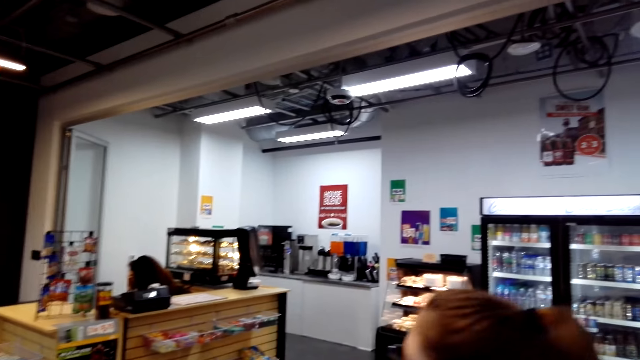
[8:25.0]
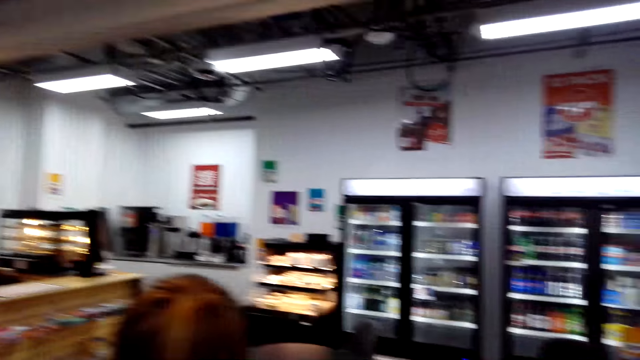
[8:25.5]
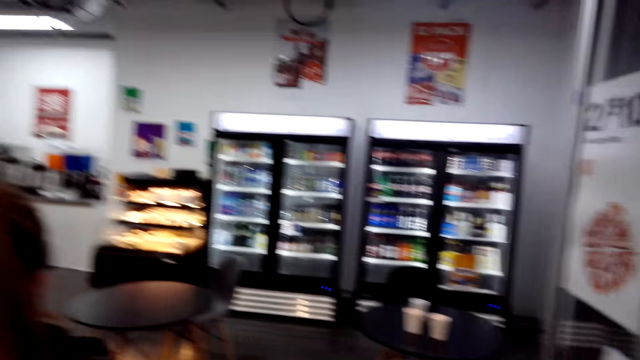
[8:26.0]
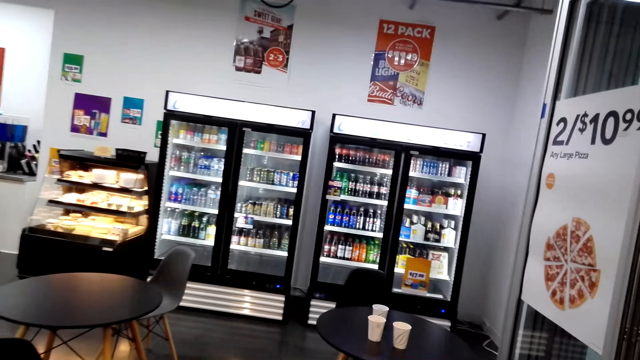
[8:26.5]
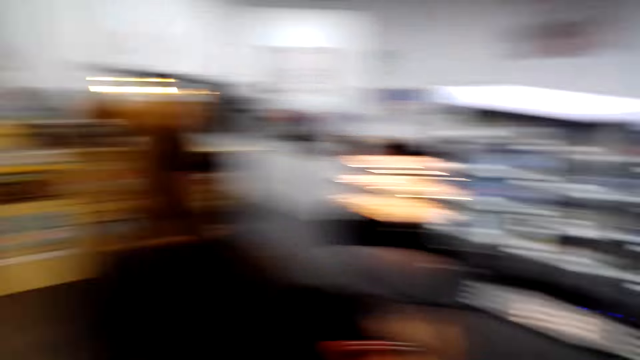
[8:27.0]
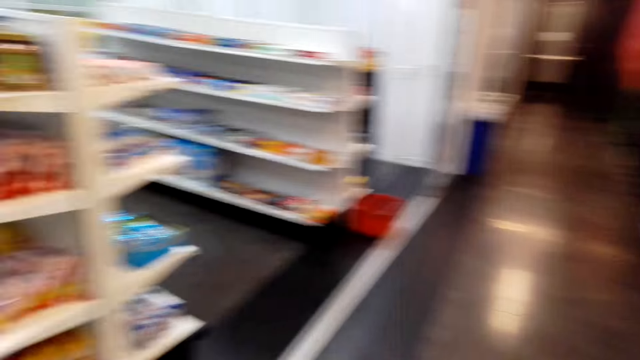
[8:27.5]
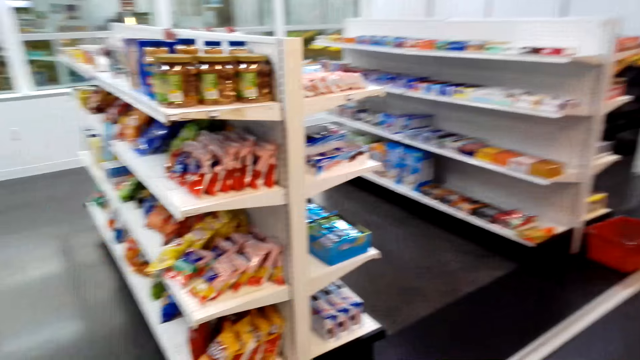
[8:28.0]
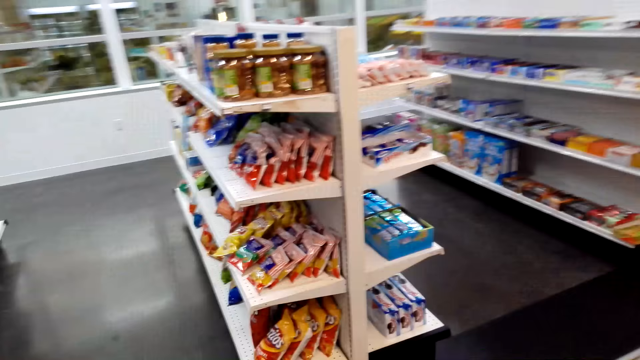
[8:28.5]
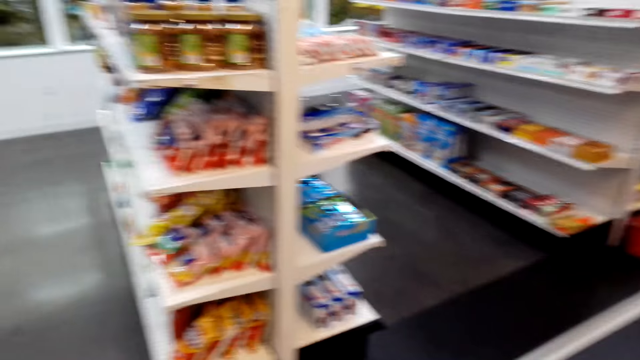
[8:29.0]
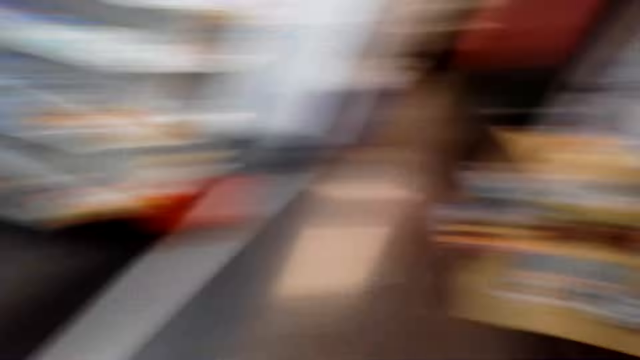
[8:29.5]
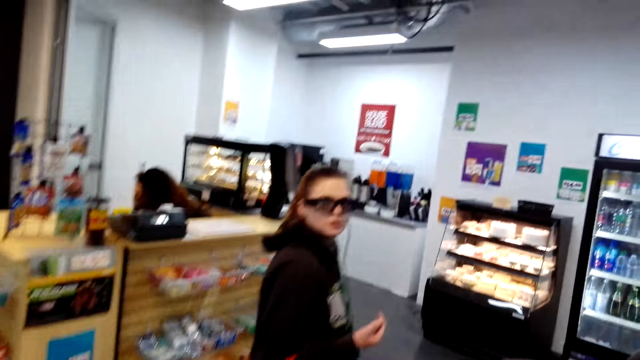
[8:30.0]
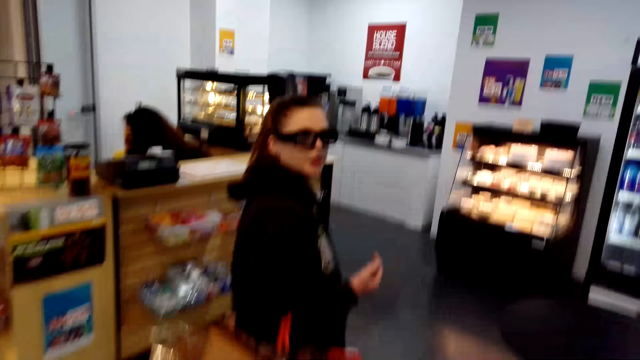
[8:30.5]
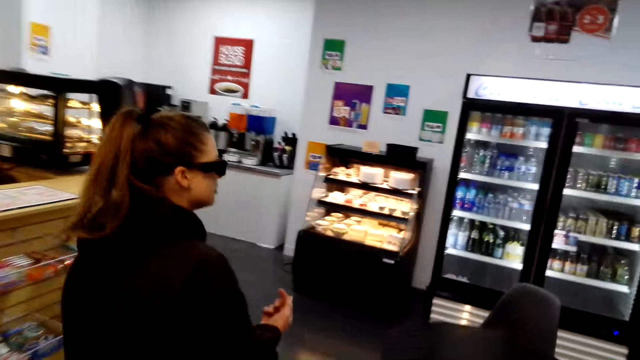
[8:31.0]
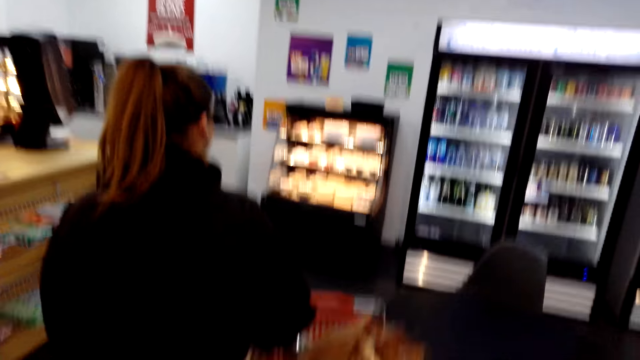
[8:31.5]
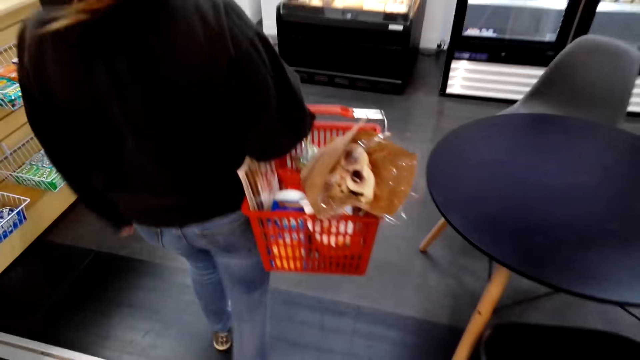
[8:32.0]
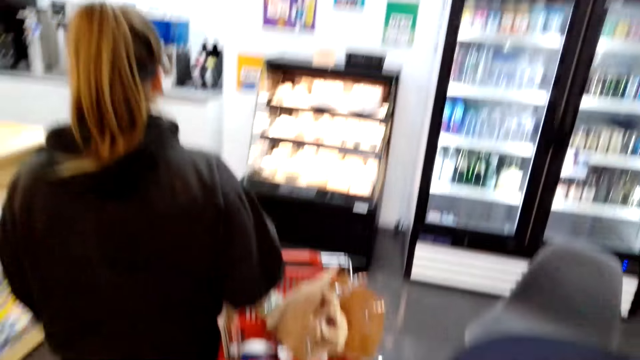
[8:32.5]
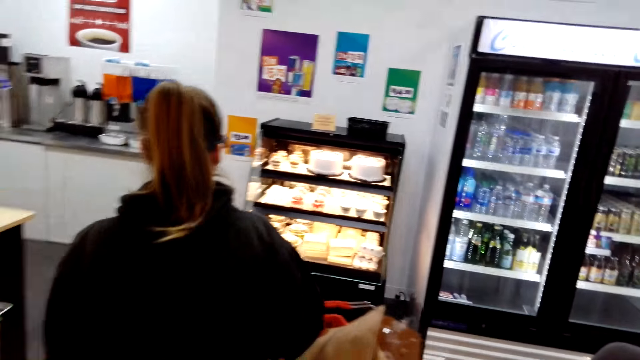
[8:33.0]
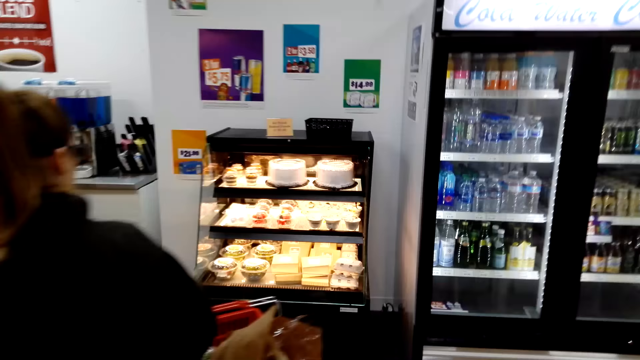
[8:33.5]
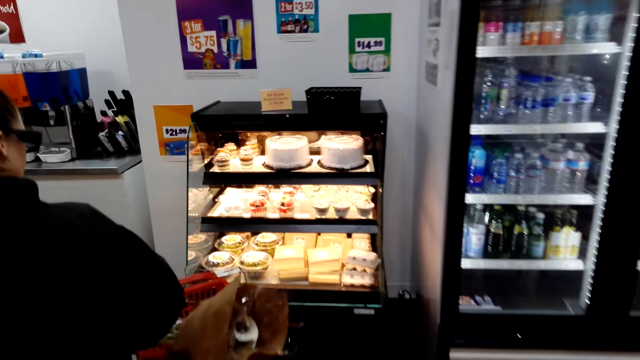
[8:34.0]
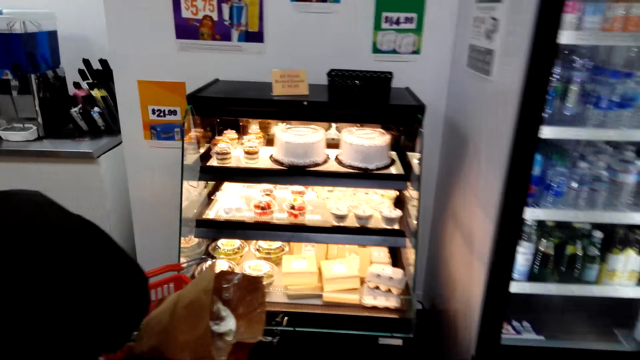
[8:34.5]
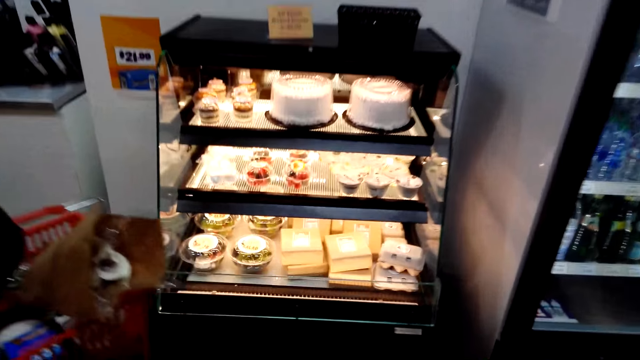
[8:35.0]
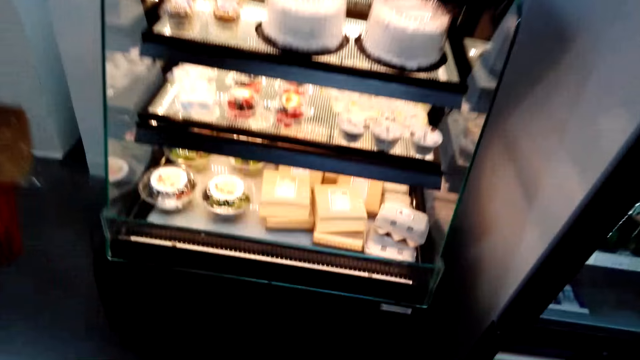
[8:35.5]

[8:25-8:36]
The camera wearer walks across the store. A lady stands in the store. She walks towards a cake stand.

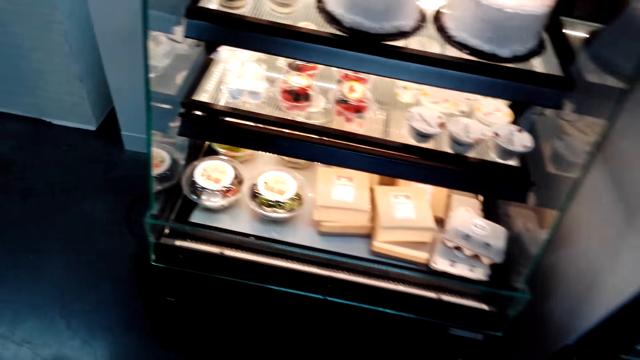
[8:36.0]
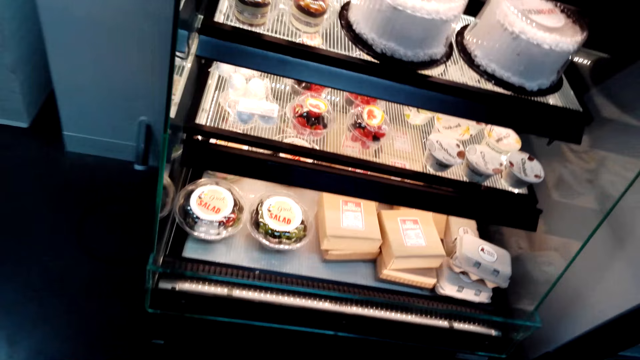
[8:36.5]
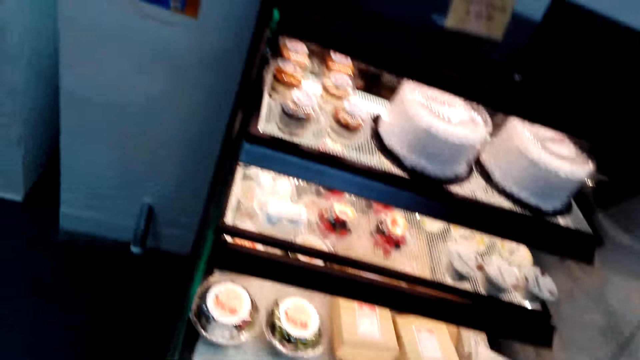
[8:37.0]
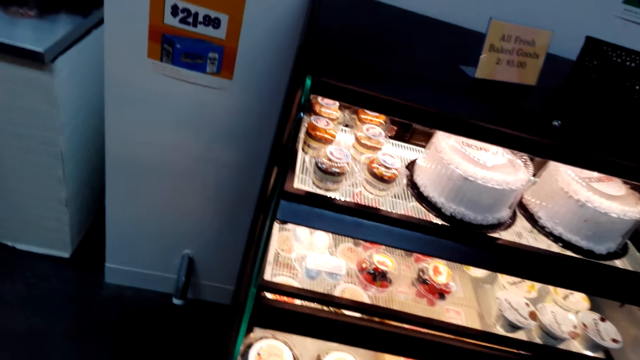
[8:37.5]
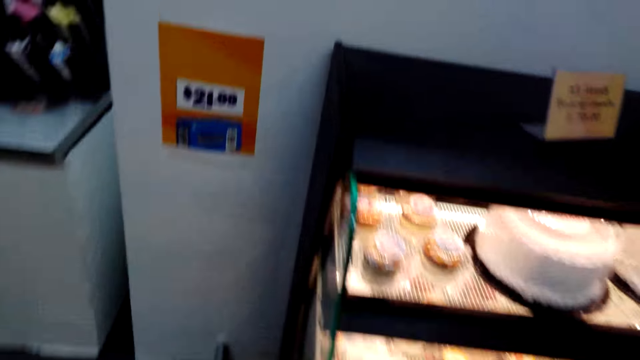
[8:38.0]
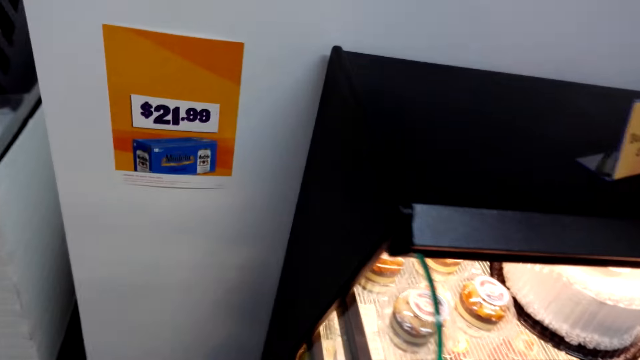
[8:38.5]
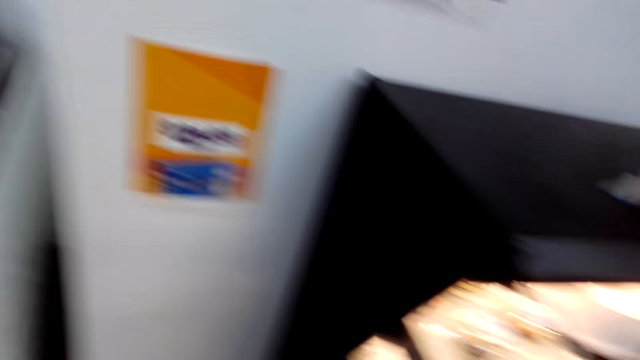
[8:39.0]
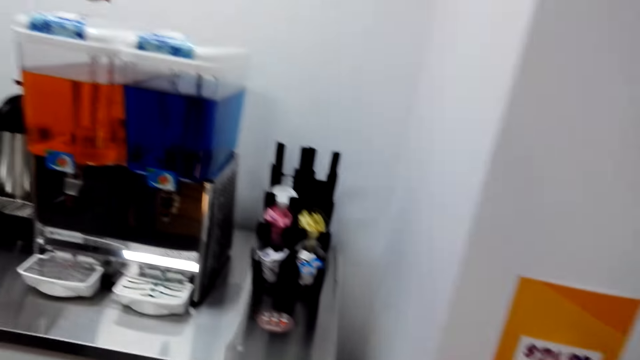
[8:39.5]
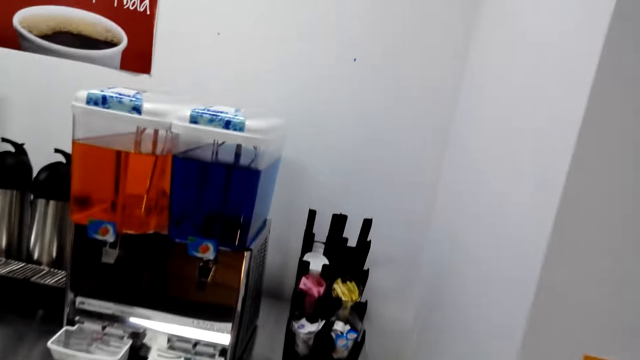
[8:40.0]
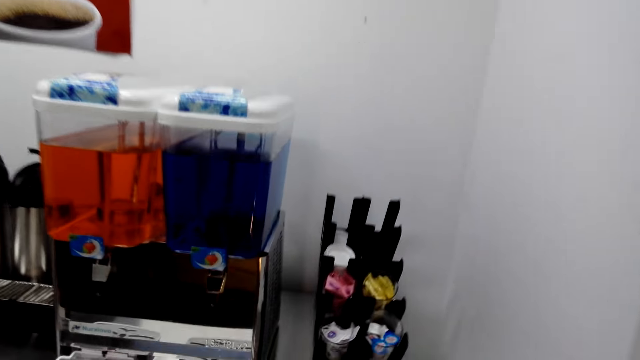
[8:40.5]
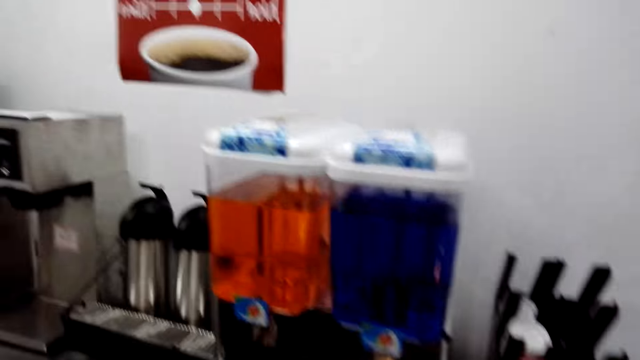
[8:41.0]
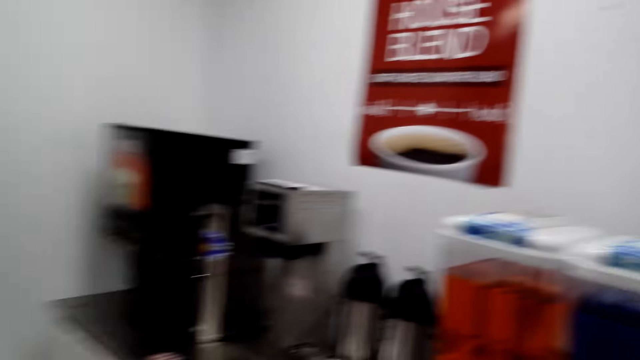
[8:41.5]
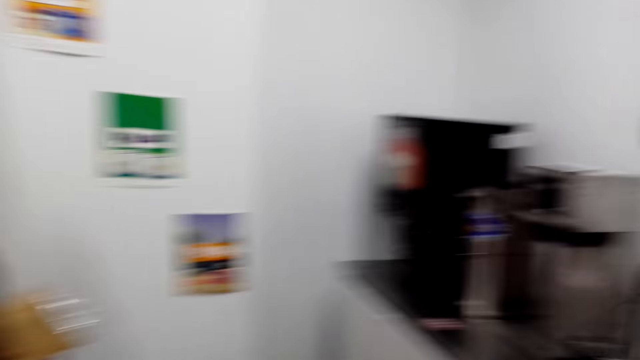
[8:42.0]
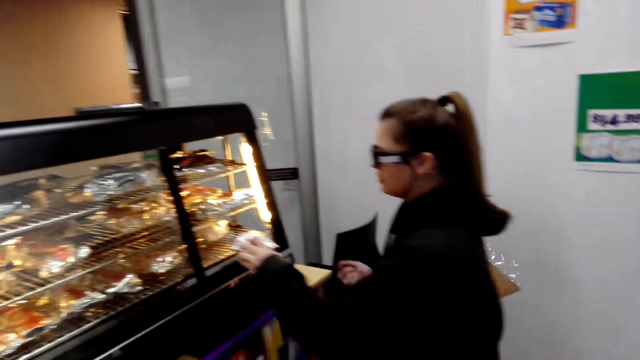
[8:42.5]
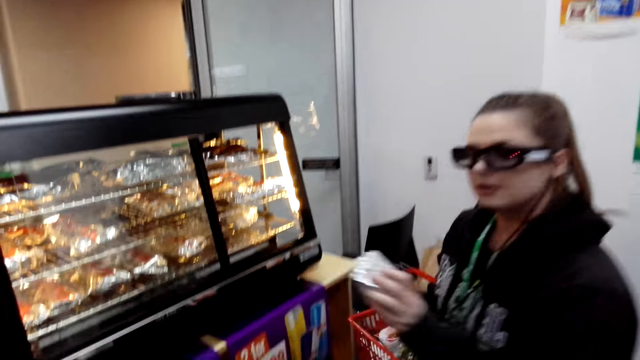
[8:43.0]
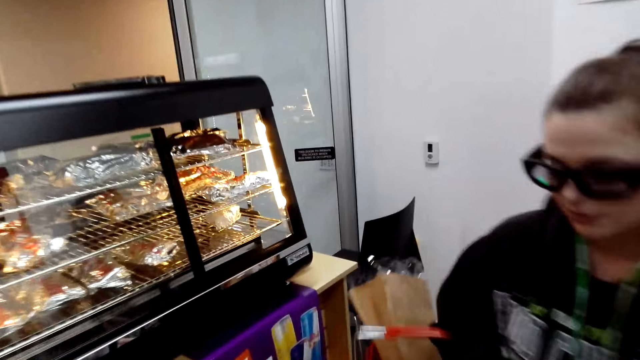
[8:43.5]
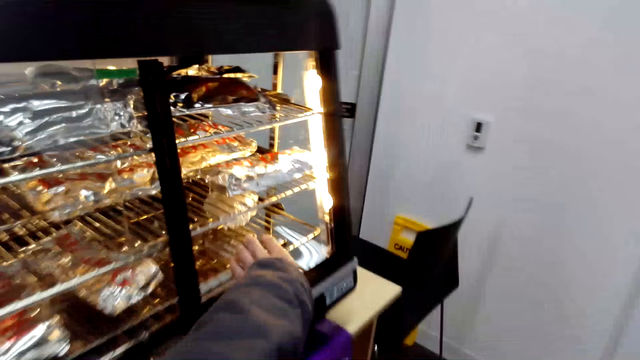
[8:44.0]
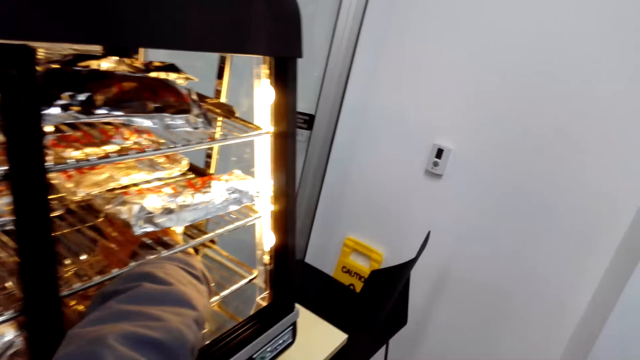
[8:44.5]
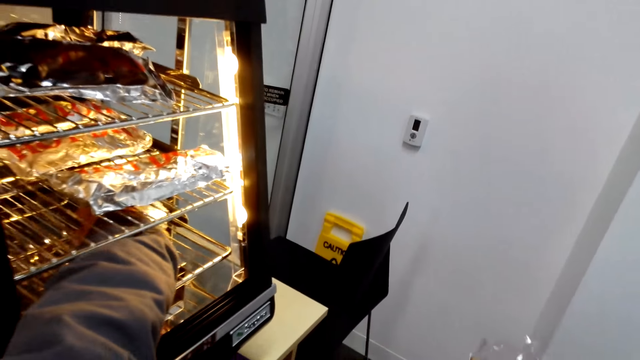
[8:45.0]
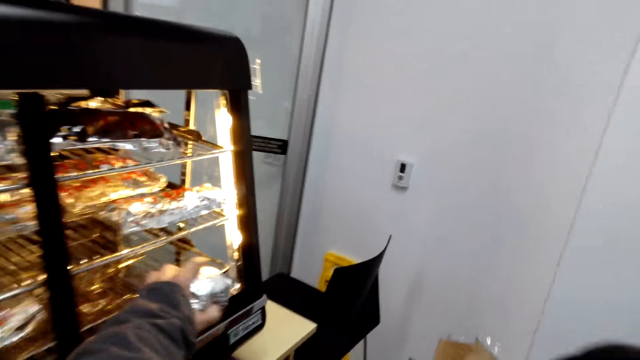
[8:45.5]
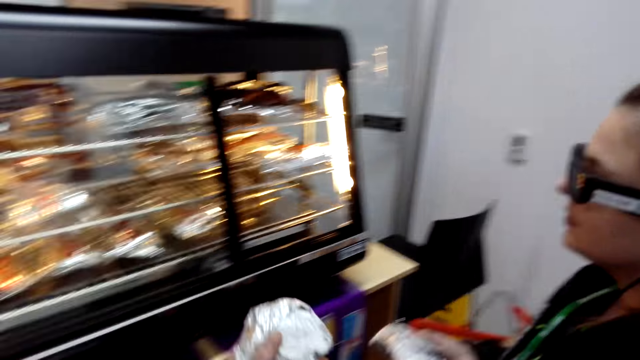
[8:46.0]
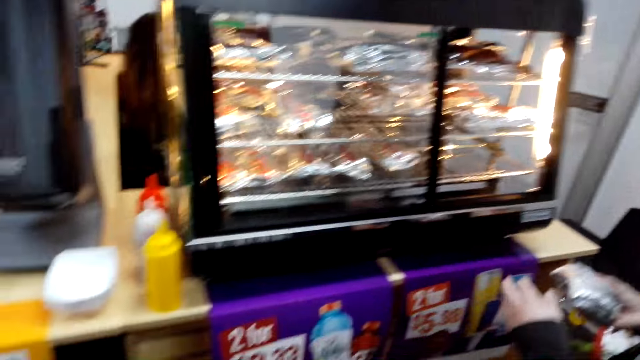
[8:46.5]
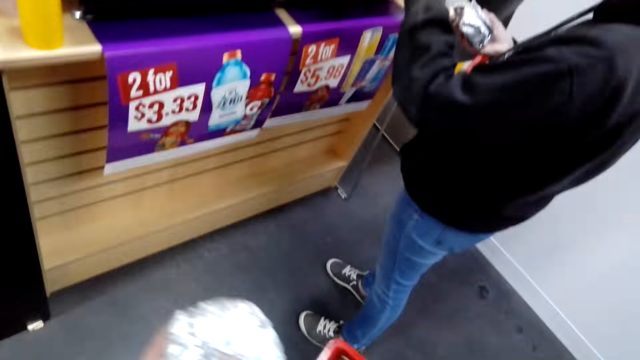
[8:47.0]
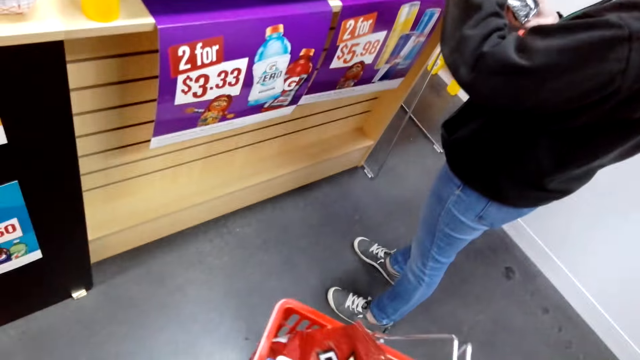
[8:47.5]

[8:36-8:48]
A lady walks around the store. The camera wearer walks around the store. They look around. The lady removes a packet from the hot food warmer display. The camera wearer picks up a packet from the hot food warmer display.
